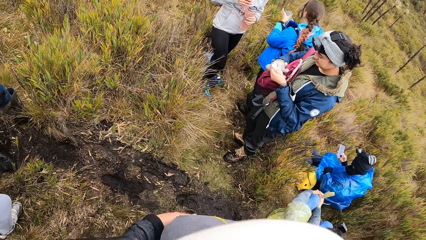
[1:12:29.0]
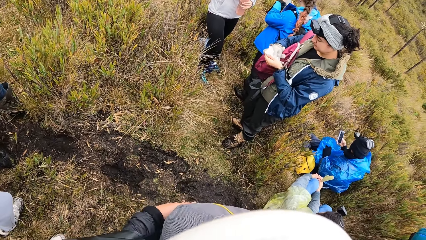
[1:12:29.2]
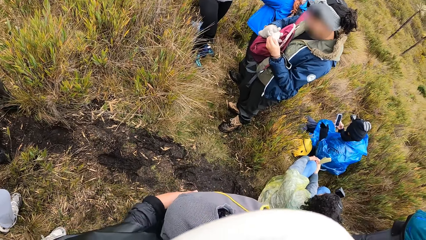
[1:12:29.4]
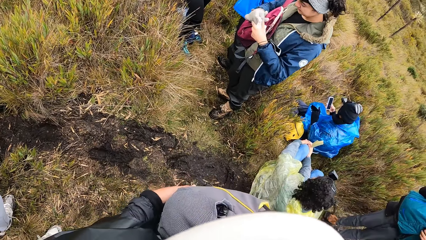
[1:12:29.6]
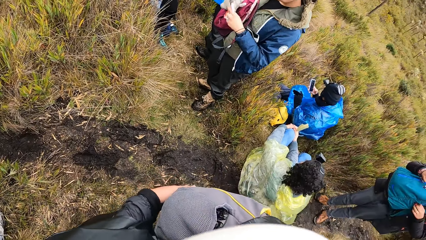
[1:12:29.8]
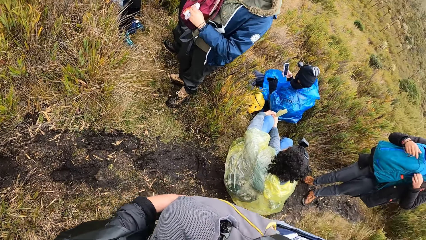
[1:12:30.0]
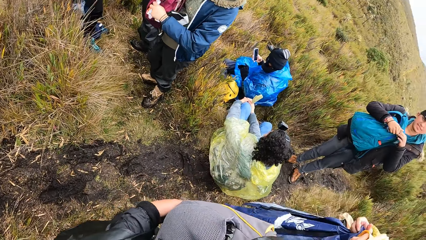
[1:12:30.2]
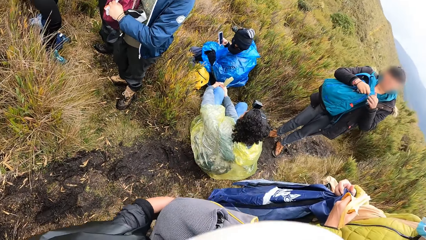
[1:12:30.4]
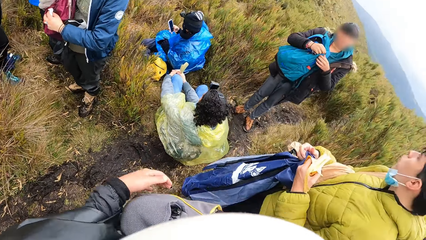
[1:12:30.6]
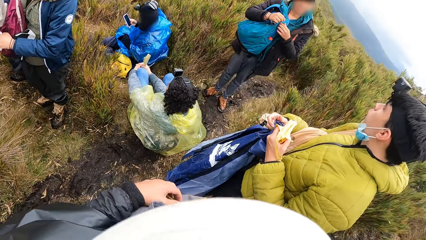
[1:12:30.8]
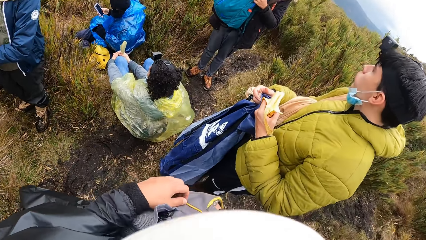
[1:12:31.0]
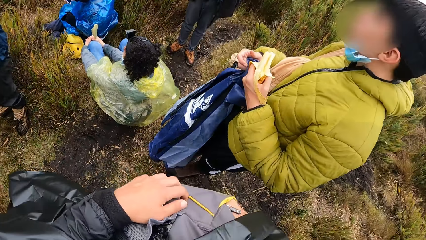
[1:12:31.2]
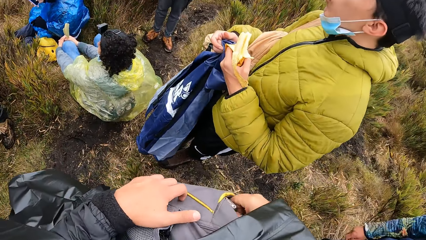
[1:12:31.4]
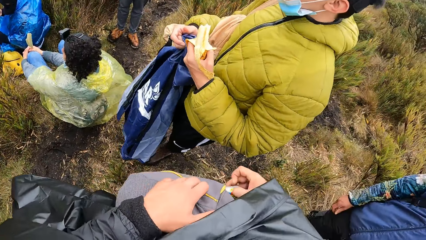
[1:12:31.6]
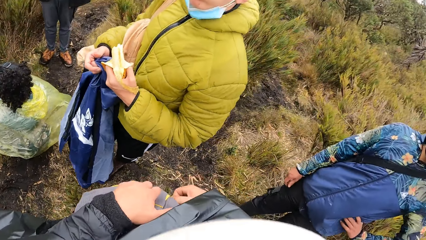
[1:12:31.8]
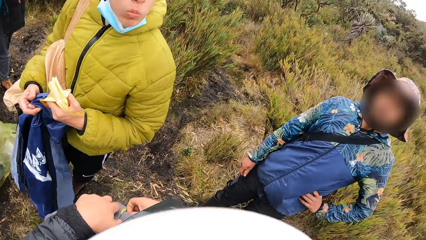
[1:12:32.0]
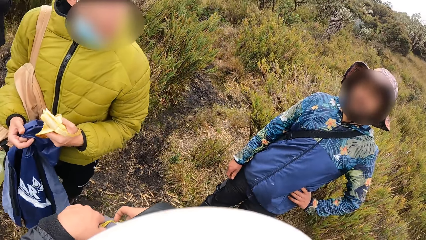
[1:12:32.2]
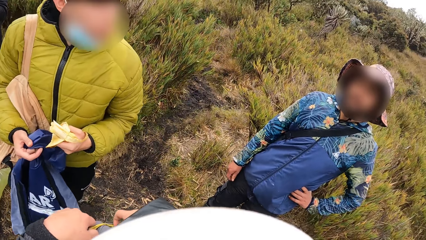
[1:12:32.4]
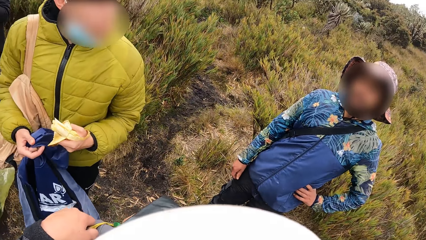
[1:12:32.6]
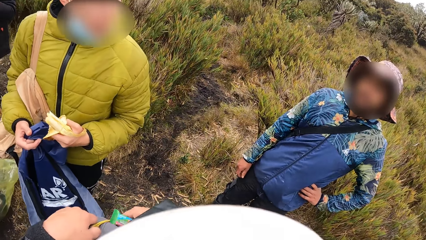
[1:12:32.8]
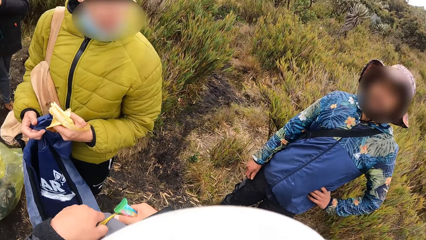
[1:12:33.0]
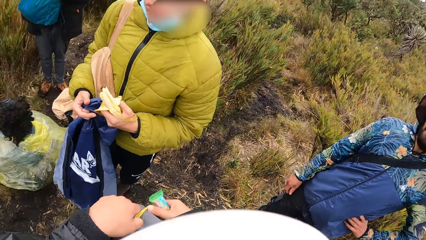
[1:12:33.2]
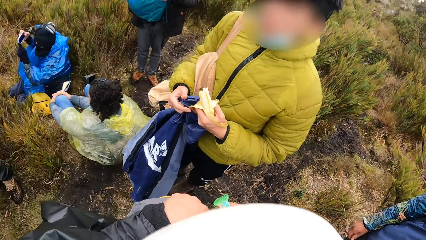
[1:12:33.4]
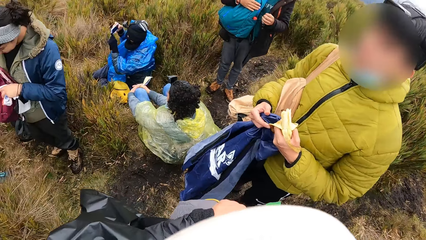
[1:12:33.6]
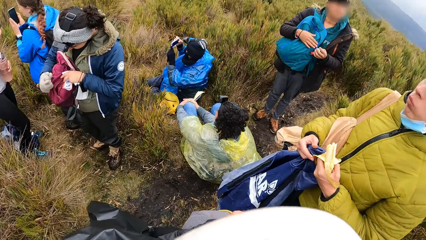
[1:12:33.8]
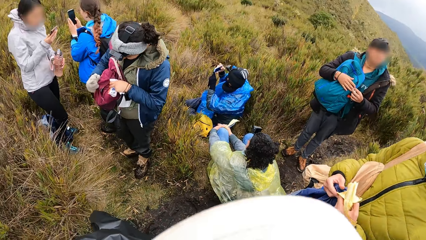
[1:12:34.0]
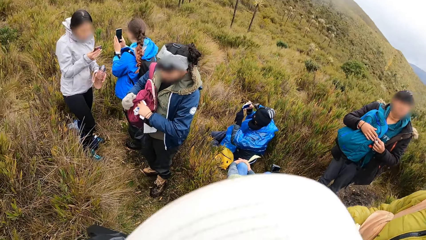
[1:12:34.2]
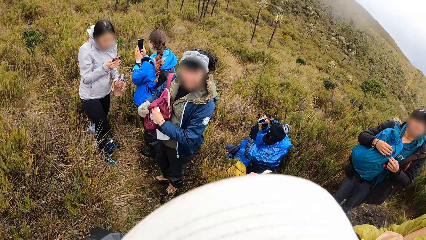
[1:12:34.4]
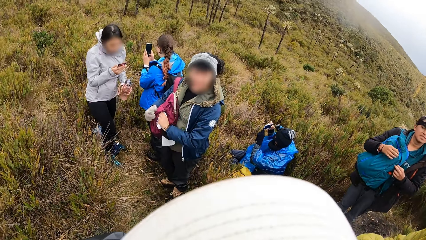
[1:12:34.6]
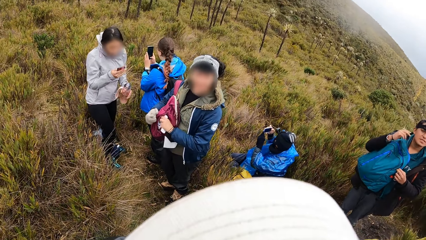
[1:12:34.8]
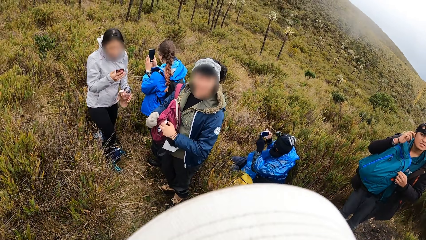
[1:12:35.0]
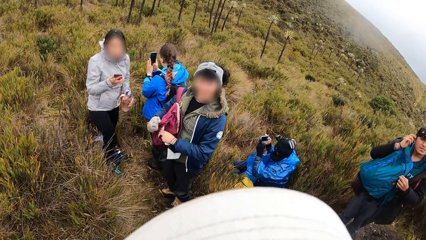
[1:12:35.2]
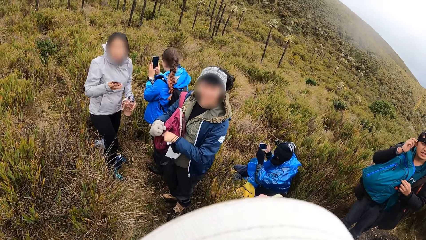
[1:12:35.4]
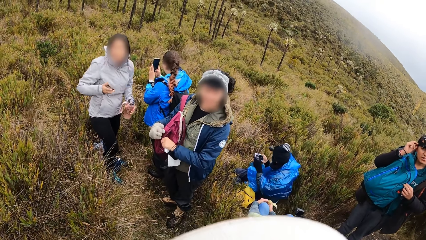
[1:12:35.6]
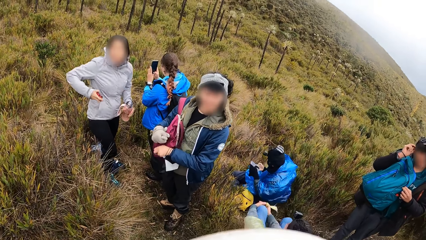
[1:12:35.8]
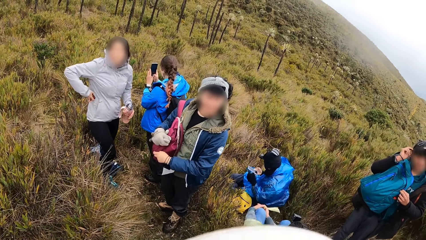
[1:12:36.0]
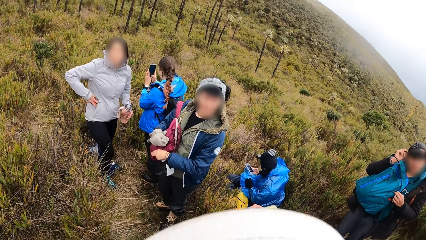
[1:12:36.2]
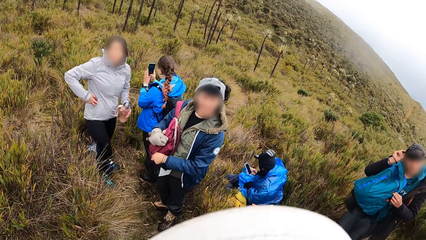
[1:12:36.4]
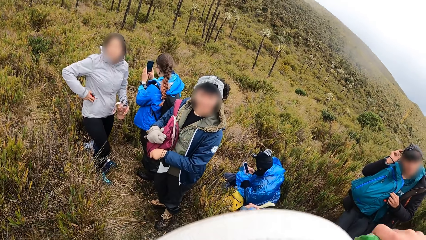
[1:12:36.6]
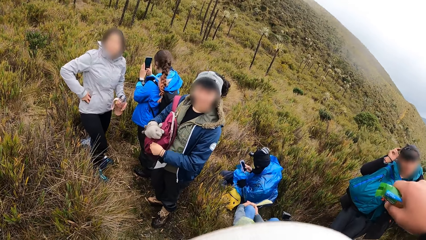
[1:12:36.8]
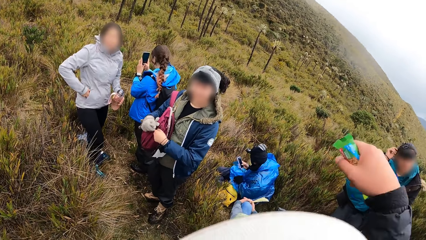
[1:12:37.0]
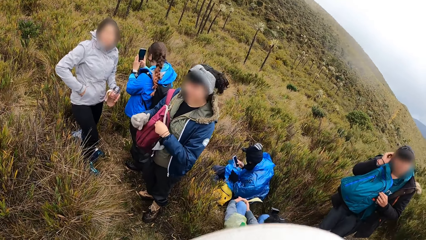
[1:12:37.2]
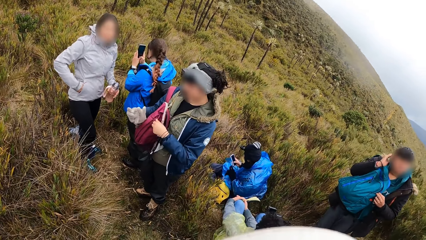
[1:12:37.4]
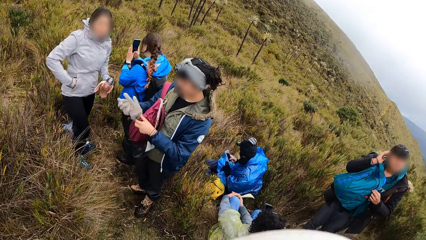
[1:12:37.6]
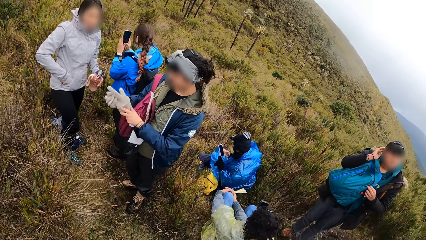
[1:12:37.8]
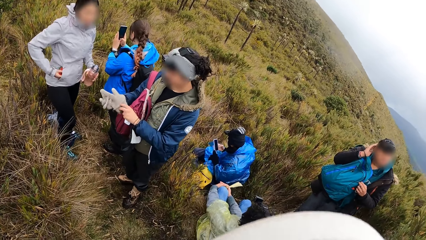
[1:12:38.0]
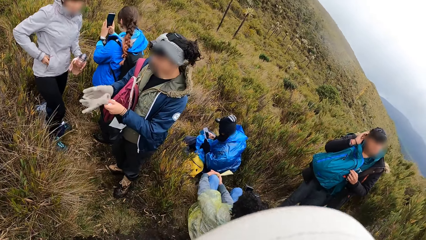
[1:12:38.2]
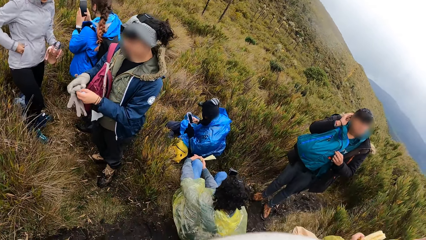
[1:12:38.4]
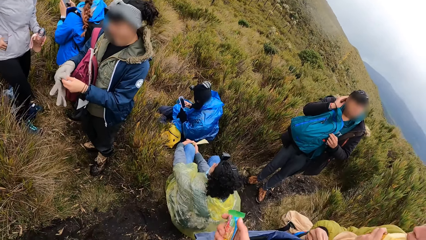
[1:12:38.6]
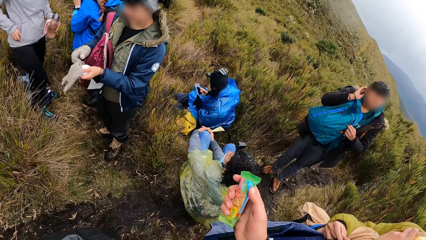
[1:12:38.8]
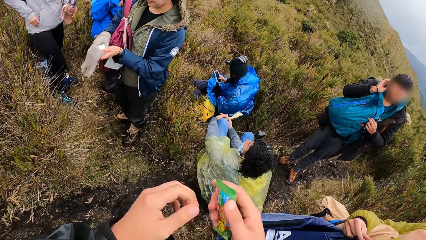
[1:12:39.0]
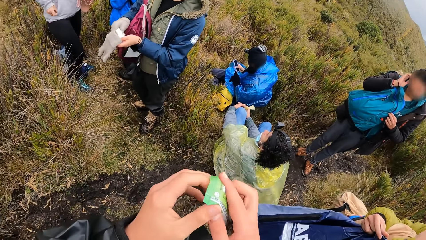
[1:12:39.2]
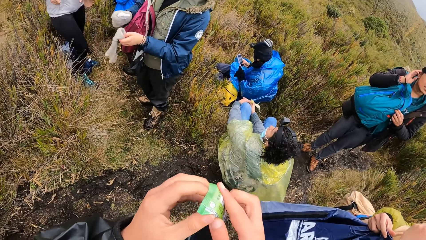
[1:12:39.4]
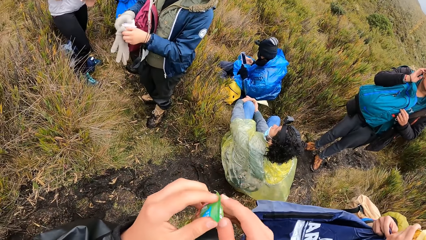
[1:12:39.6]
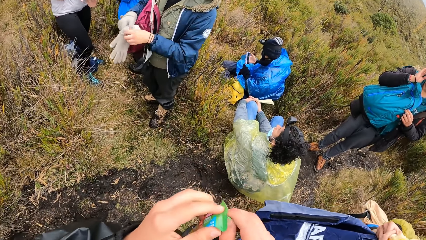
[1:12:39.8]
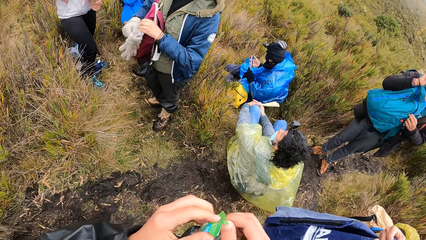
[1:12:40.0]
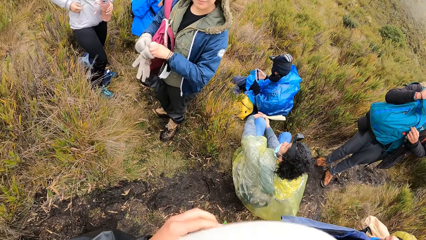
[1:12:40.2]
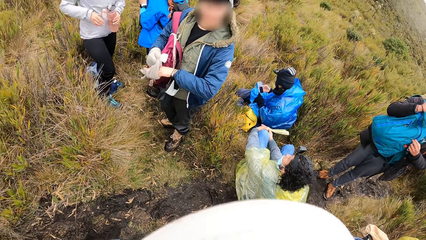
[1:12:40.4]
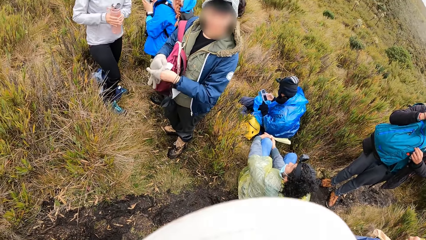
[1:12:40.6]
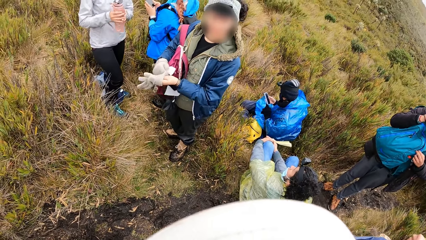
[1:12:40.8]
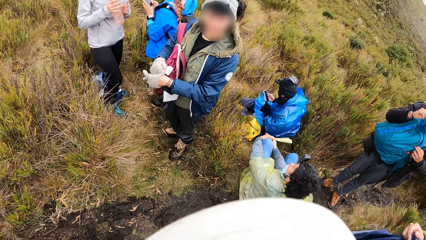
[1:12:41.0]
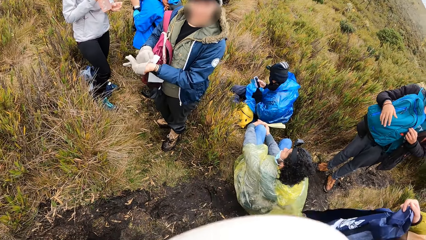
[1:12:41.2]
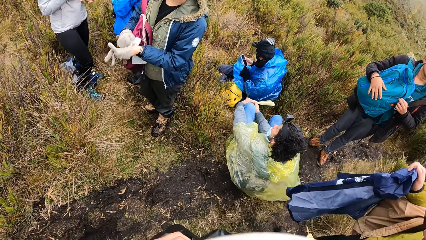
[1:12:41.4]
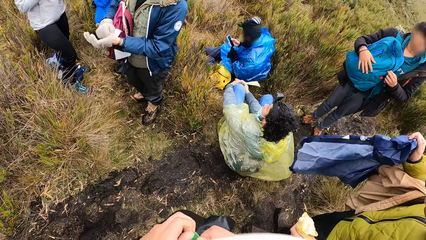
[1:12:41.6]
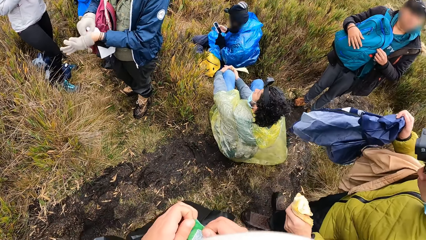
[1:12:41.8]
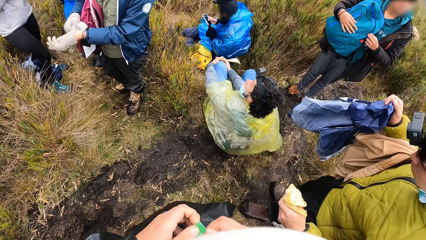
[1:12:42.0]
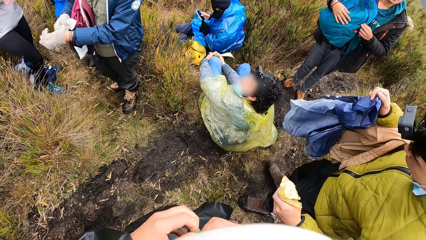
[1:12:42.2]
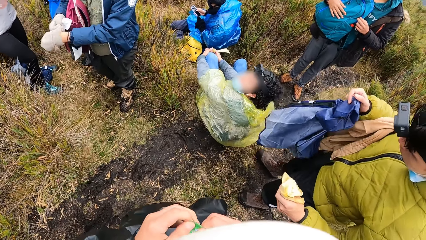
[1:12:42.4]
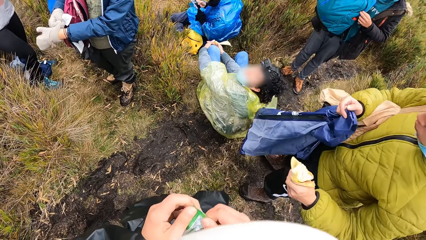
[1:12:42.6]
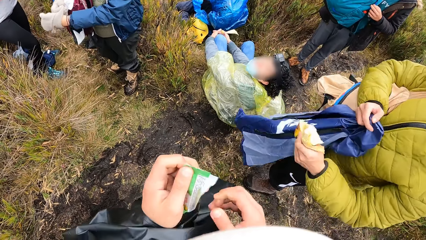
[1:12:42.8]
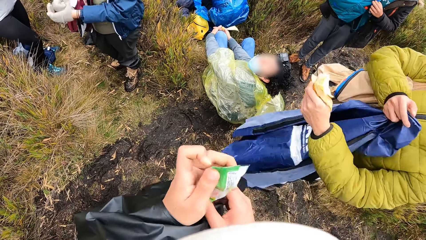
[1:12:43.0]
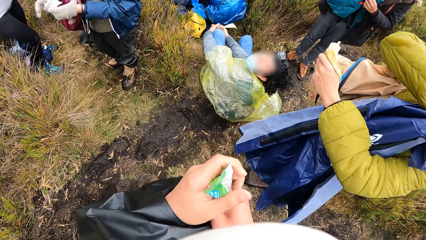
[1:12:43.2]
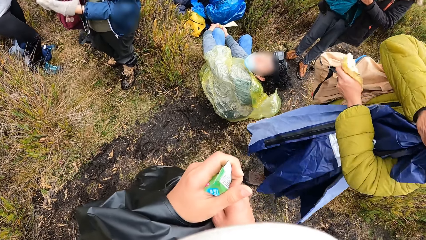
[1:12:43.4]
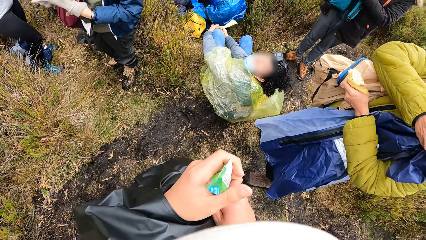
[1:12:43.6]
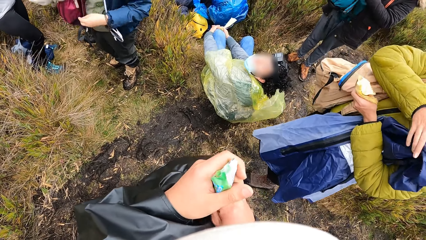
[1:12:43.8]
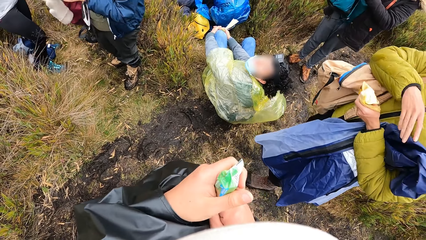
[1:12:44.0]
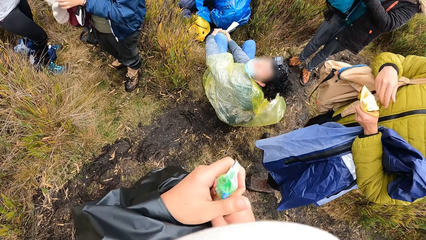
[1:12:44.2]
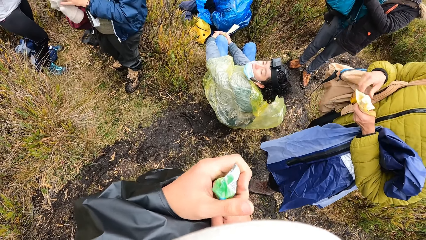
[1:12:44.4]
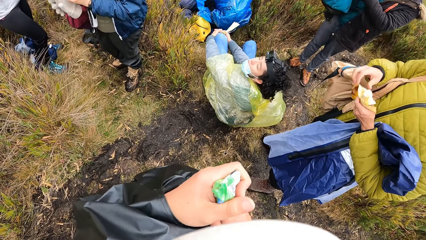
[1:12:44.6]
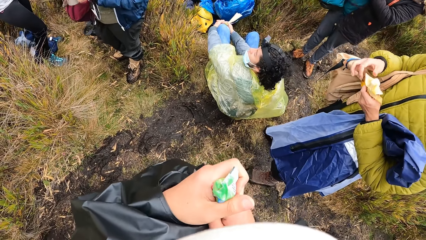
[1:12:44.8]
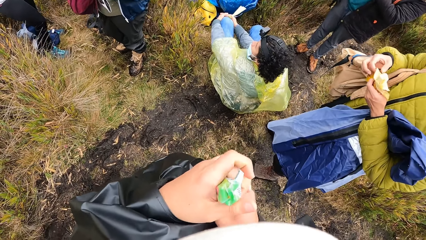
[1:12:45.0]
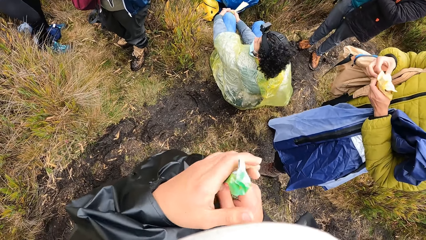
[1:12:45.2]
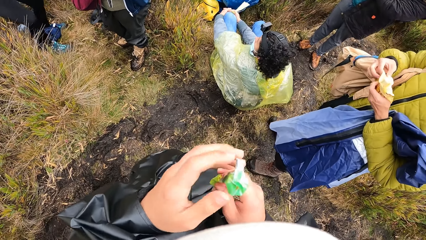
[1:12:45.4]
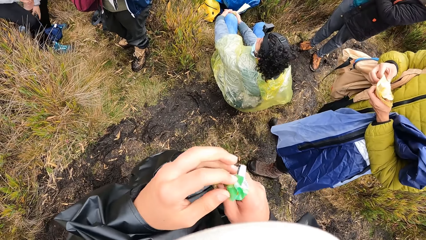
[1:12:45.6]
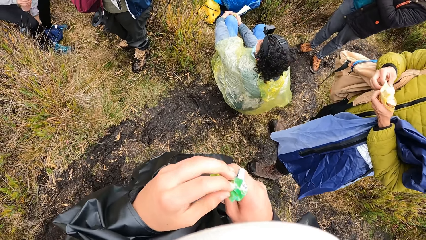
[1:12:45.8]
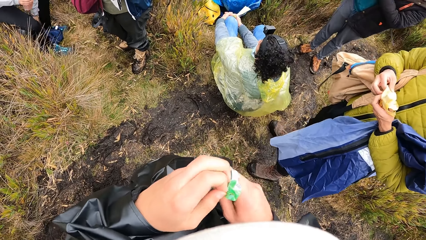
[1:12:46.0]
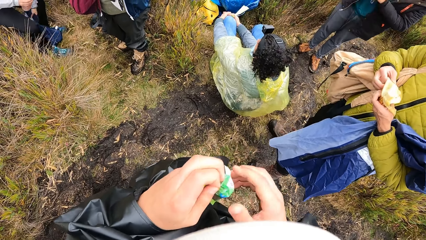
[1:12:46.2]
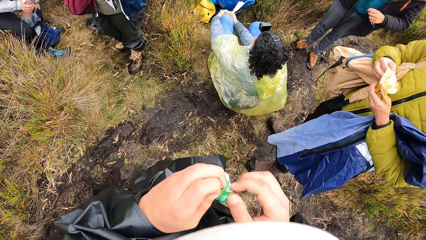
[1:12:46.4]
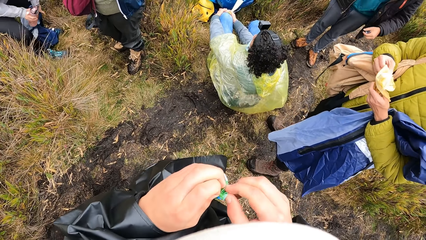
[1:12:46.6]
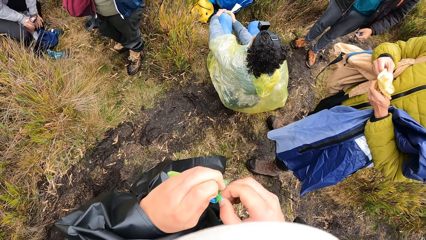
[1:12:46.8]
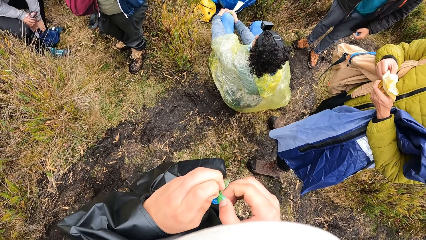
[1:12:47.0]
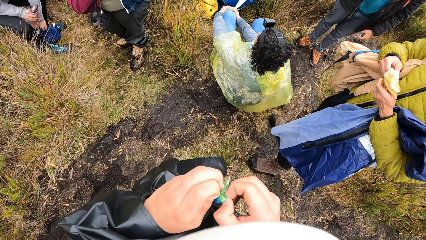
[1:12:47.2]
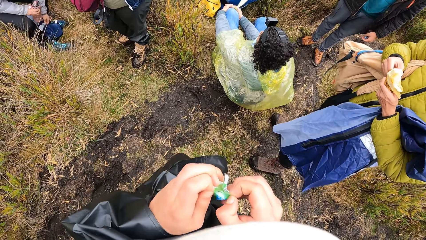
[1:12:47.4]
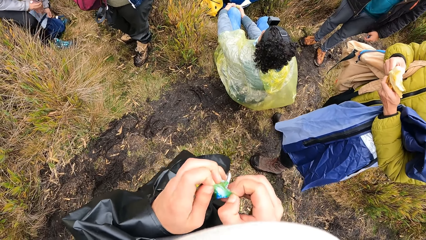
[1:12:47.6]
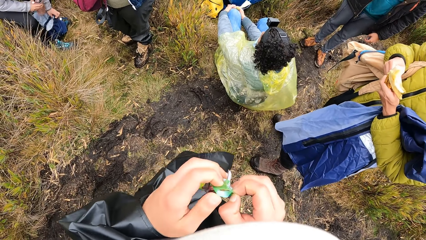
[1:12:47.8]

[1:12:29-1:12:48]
The camera wearer takes a piece of candy from the bag with his right hand. He closes the bag with his right hand. A person looks at the camera wearer. Another person looks at the camera wearer. A third person looks at the camera wearer. The second person puts on the gloves. The camera wearer opens the piece of candy with both hands.
